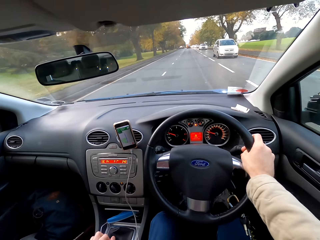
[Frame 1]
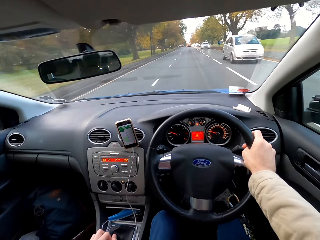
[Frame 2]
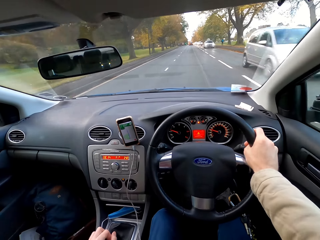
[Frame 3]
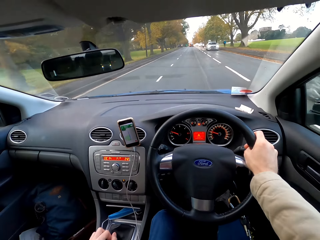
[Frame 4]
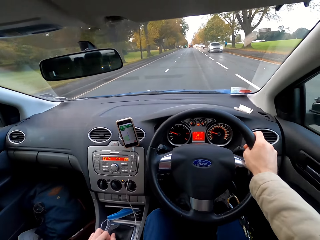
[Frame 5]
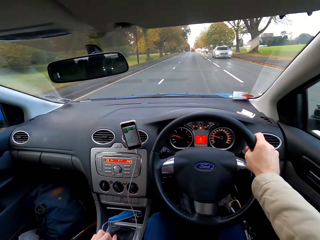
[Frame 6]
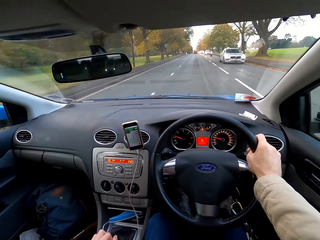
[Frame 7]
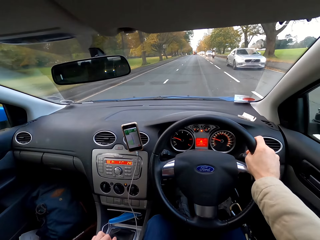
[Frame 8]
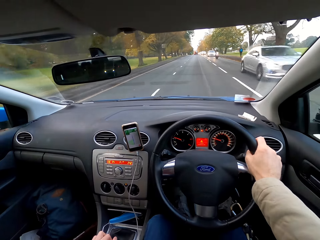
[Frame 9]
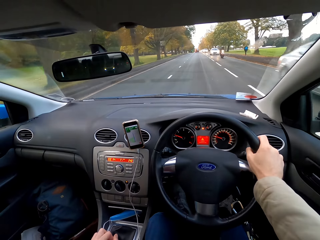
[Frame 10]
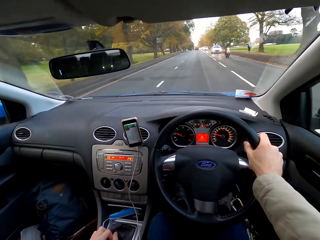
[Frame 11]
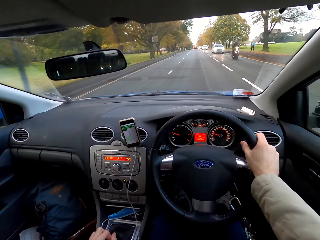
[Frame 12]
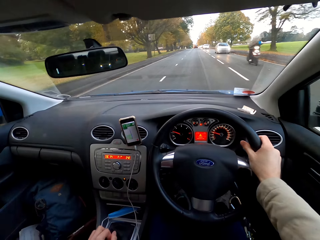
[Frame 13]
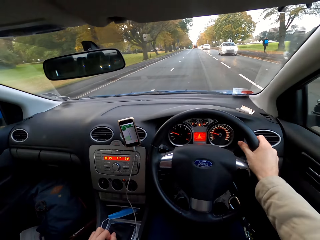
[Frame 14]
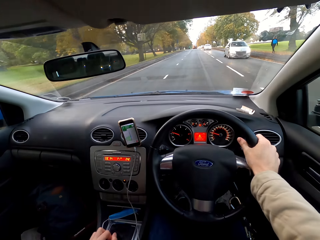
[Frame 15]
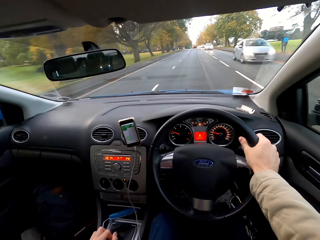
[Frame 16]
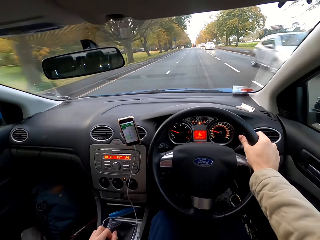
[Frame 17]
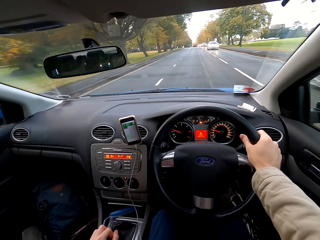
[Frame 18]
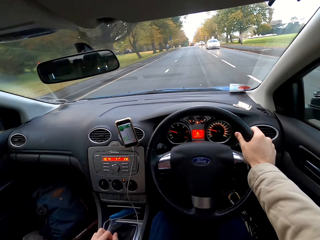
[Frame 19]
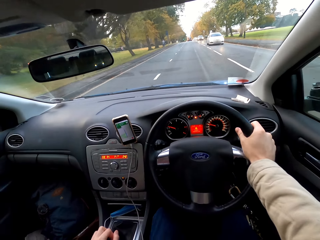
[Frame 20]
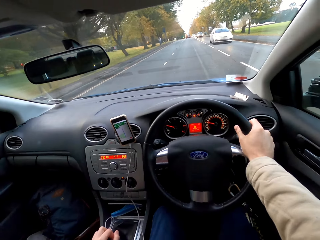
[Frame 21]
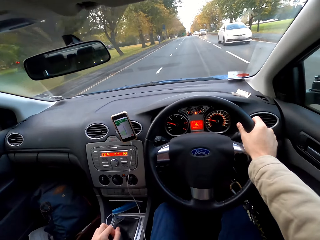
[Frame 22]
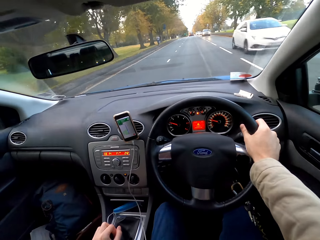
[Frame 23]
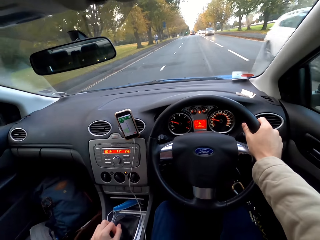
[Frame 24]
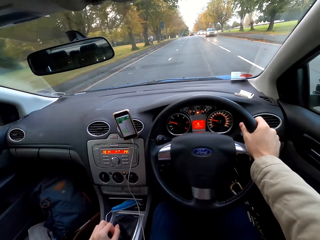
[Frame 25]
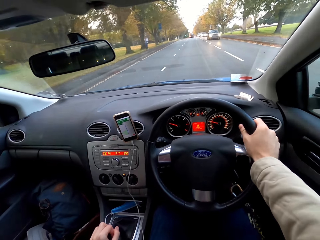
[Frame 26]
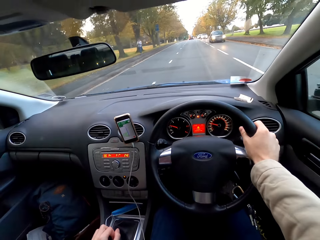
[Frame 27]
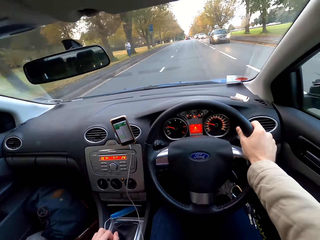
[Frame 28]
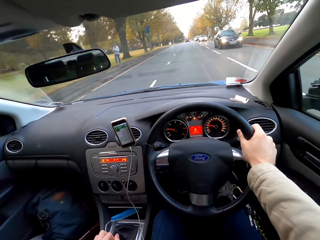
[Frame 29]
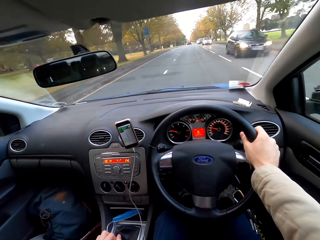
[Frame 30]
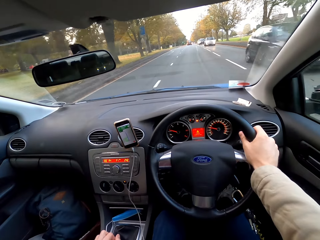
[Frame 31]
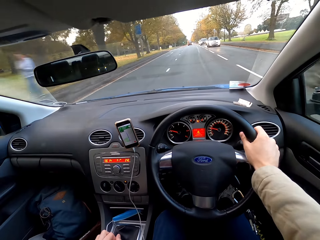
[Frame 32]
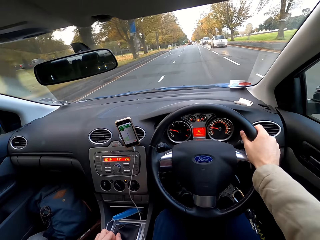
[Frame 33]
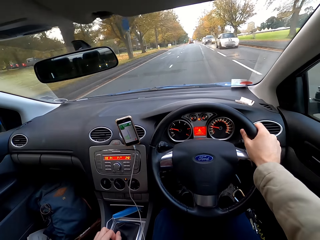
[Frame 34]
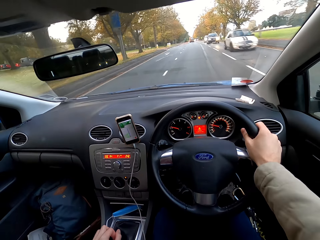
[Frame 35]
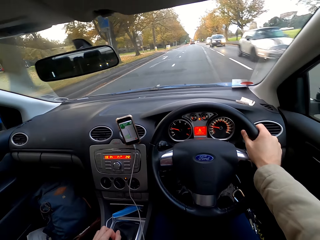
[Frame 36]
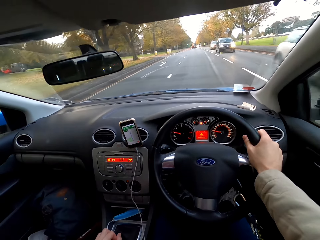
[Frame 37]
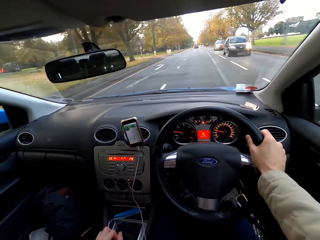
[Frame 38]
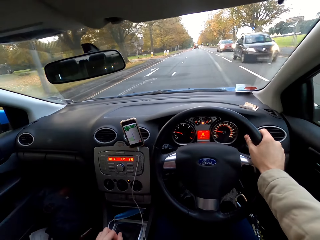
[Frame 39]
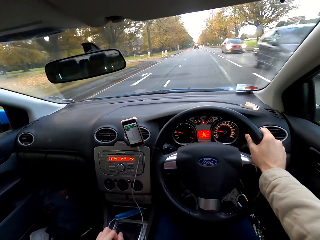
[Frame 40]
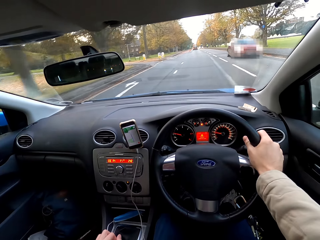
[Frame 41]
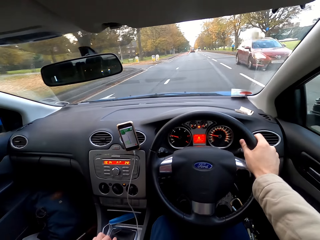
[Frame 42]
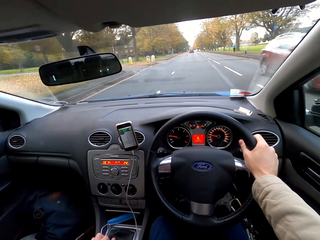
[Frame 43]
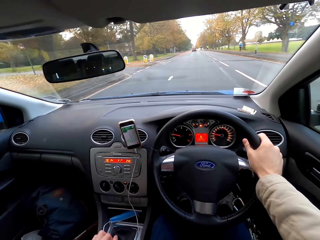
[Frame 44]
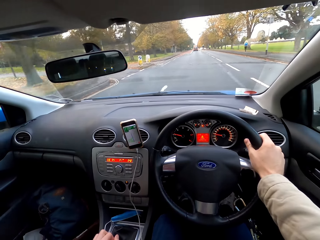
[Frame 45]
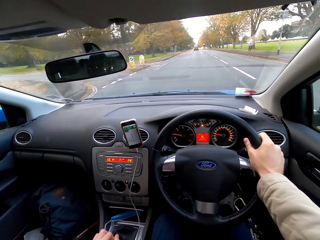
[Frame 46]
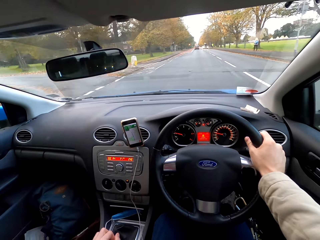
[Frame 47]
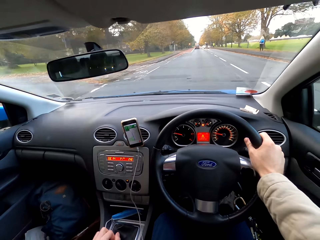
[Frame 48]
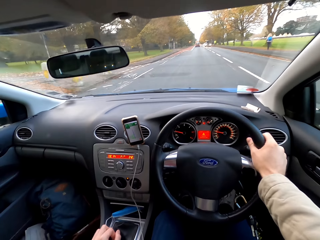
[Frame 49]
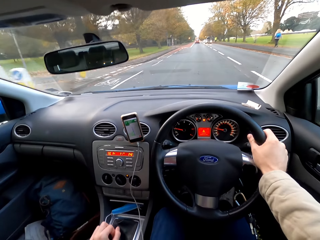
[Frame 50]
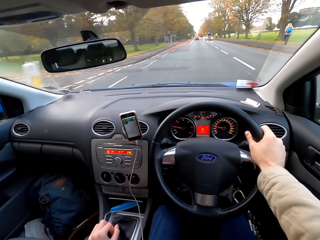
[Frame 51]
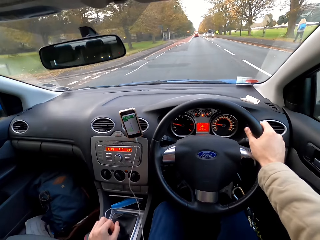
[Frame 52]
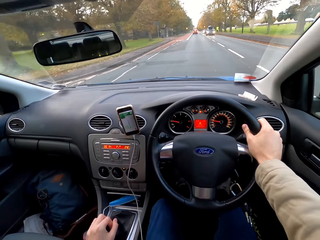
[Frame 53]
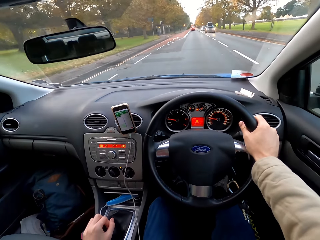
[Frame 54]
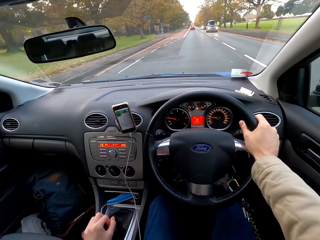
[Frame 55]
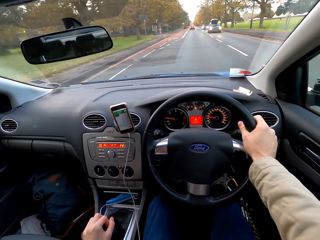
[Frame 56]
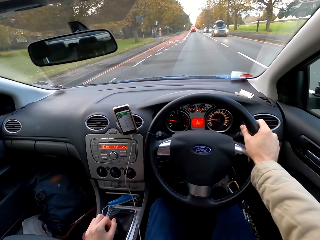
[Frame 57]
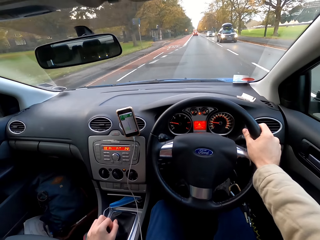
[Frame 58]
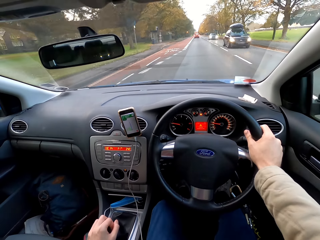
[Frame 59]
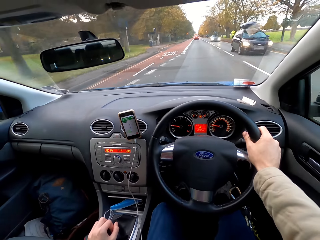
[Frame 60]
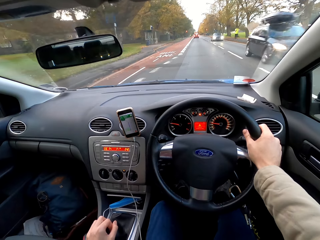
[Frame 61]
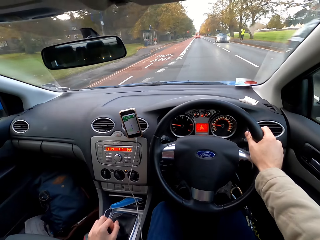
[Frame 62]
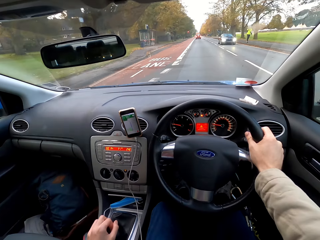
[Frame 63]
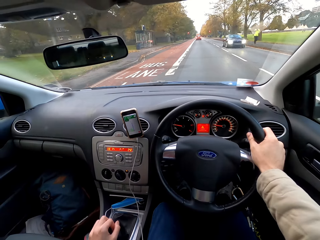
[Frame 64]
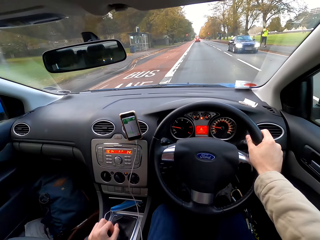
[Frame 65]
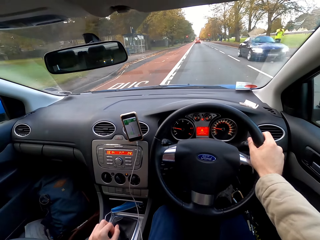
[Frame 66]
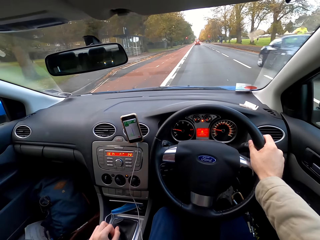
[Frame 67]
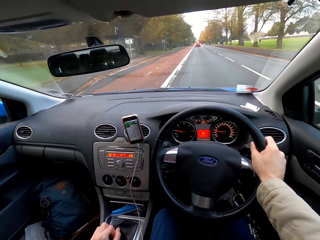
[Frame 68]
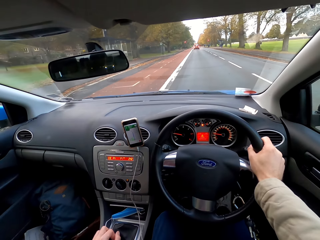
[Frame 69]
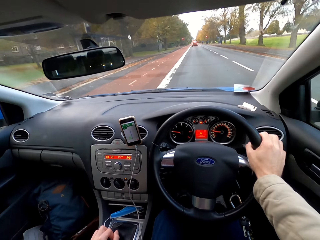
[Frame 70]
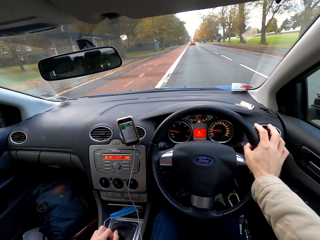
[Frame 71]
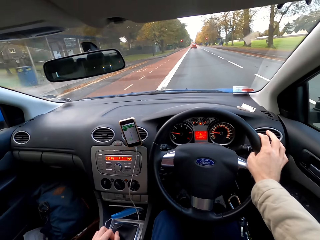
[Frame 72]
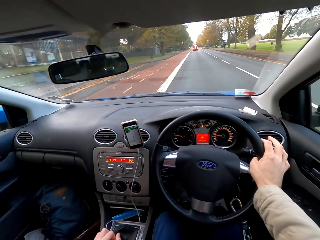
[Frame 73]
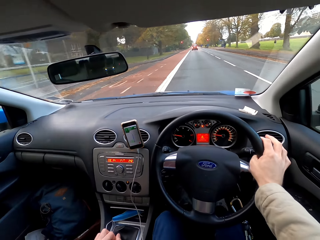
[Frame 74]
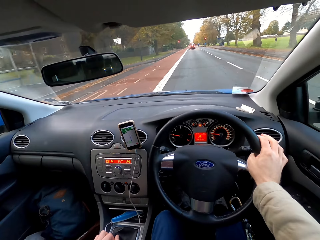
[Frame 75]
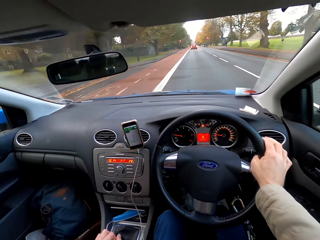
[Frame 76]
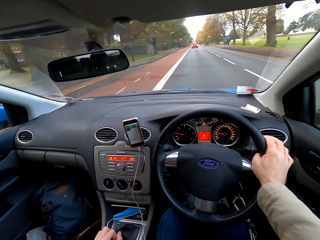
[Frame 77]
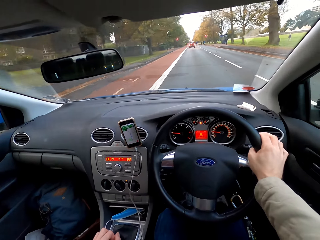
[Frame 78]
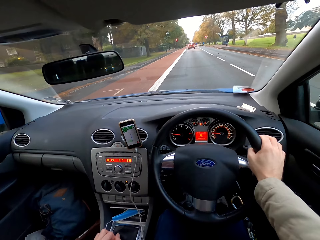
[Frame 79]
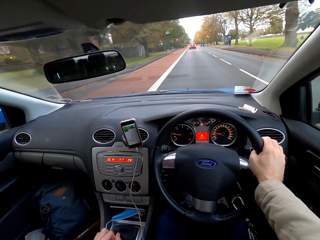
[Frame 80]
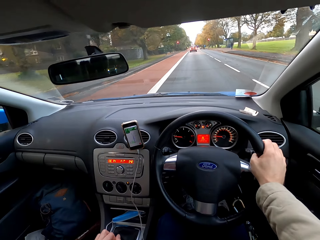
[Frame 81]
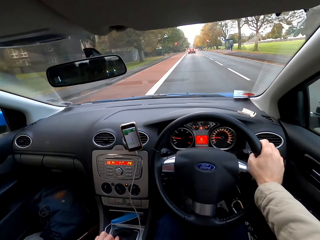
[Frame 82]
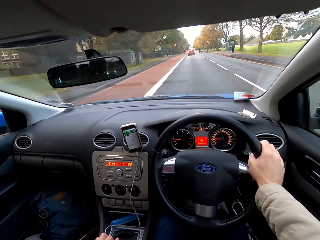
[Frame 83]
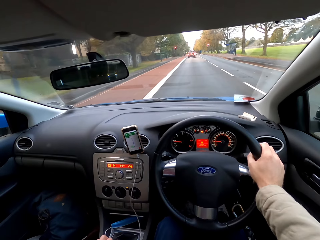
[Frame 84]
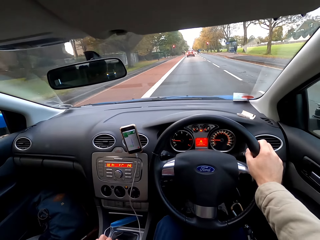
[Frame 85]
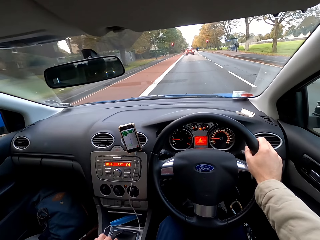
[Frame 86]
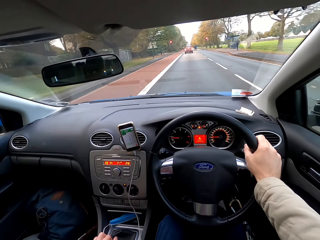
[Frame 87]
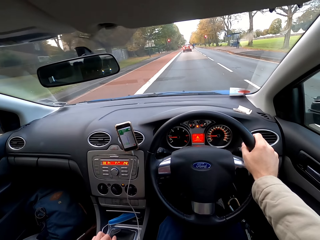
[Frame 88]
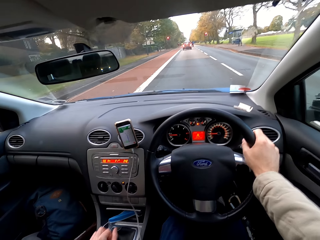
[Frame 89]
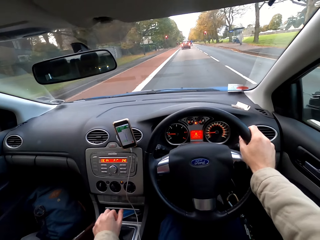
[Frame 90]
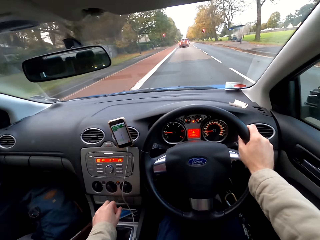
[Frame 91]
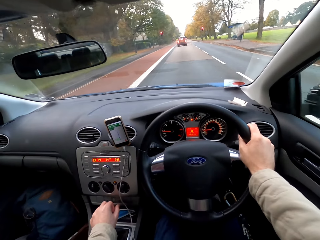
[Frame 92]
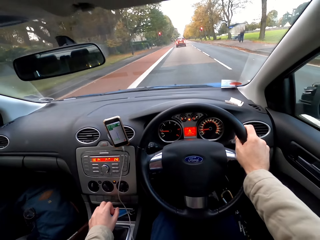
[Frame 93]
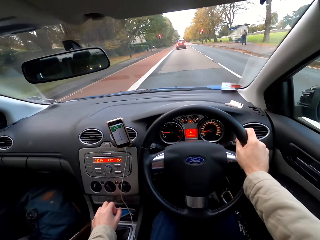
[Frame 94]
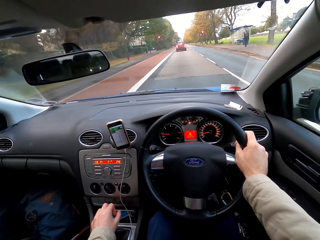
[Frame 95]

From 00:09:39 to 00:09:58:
A white car drives past the camera wearer. A white car drives past the camera wearer again. A motorcycle drives past the camera wearer. A white car drives past the camera wearer. A white car drives past the camera wearer again. A black car drives past the camera wearer. A white car drives past the camera wearer. A black car drives past the camera wearer. A red car drives past the camera wearer. A black car drives past the camera wearer. A blue car drives past the camera wearer.

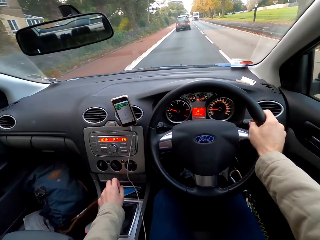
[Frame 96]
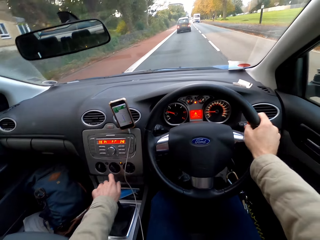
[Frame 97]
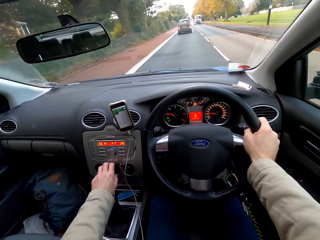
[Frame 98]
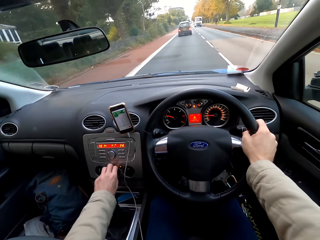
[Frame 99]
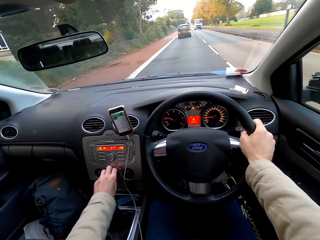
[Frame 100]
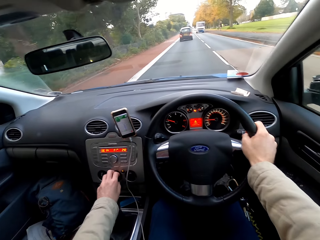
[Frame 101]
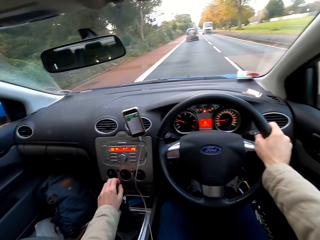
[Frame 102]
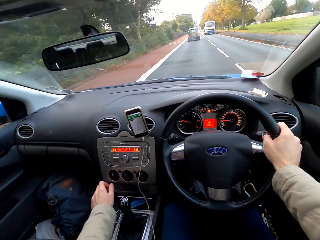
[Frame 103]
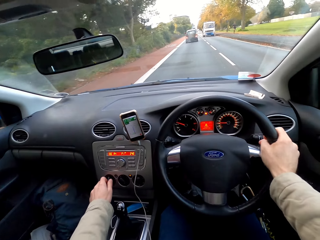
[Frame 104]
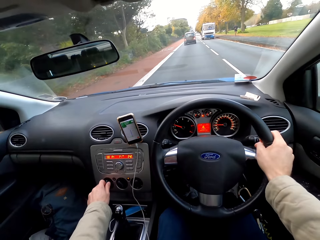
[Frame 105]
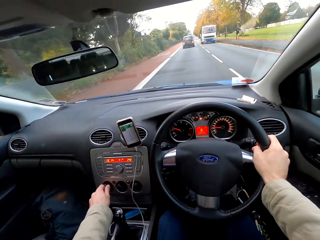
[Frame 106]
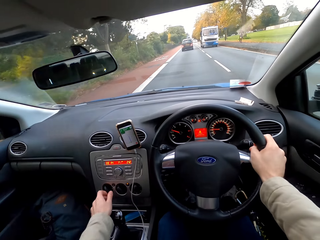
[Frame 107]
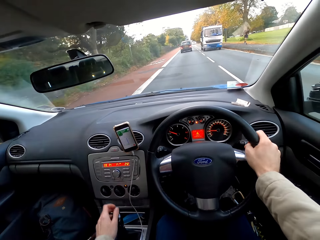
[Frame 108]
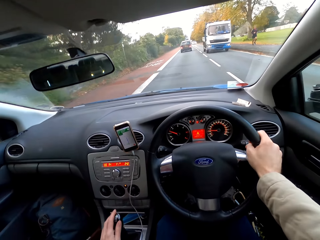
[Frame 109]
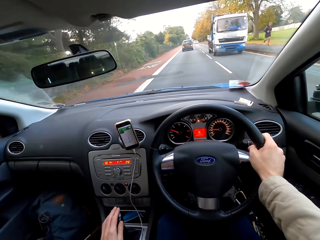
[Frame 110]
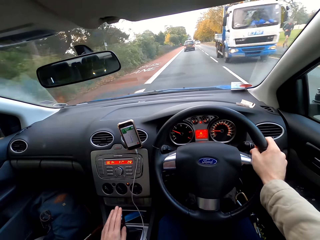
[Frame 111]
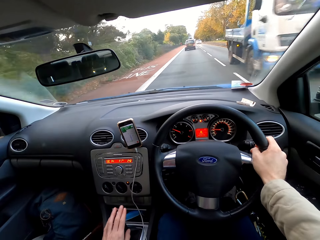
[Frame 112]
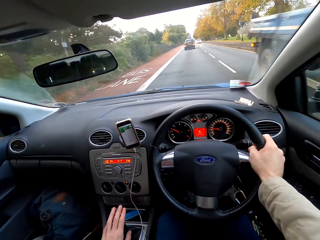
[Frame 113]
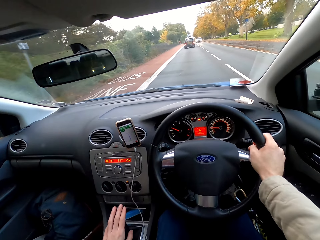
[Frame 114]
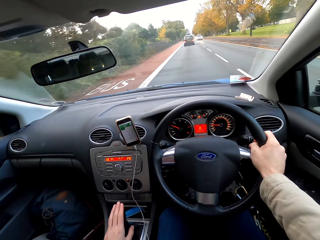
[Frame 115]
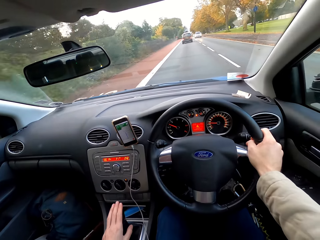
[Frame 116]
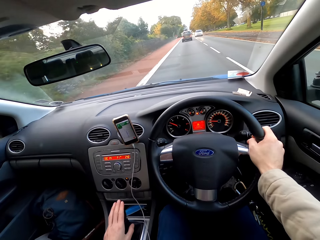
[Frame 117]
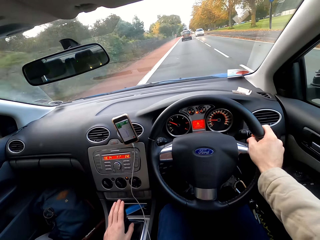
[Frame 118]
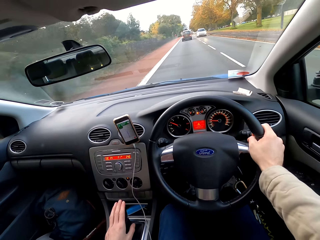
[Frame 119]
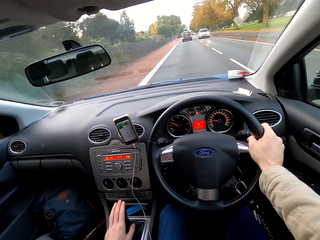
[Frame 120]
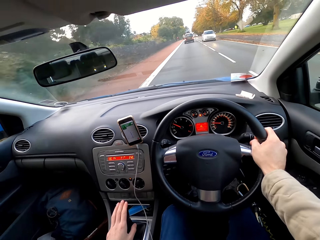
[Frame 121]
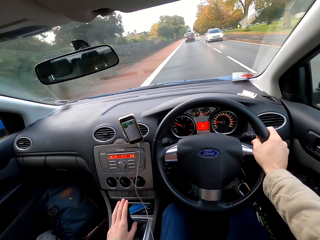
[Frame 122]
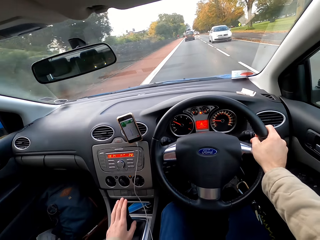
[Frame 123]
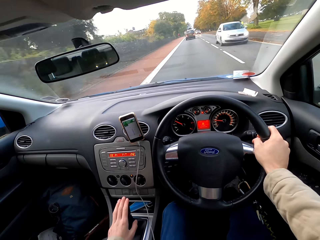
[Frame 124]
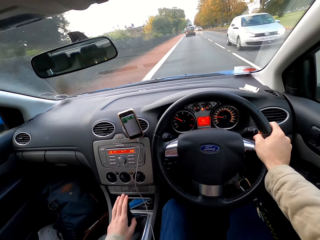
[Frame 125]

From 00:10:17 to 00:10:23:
The camera wearer turns a knob on the center console with his left hand. A truck drives past the camera wearer.
